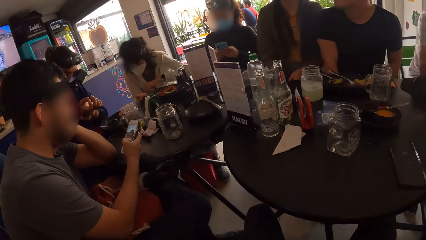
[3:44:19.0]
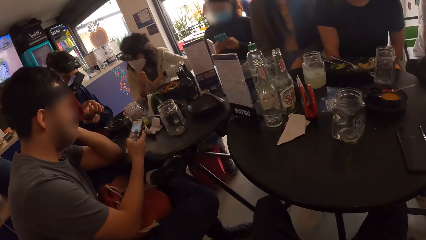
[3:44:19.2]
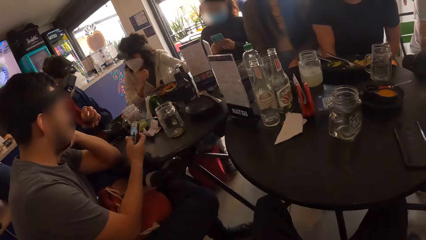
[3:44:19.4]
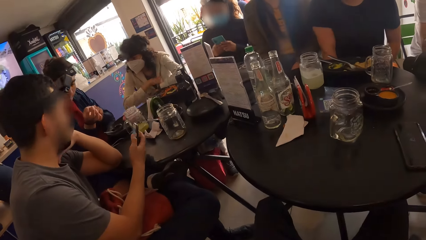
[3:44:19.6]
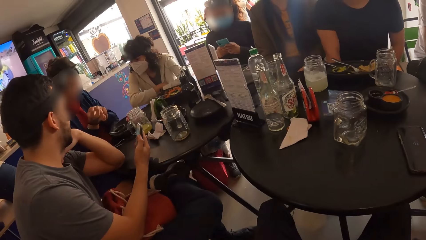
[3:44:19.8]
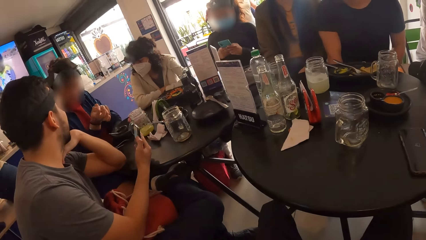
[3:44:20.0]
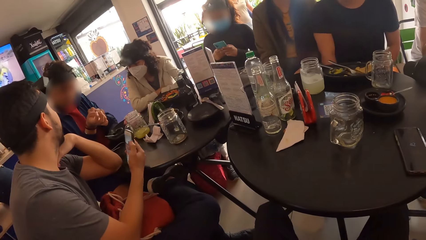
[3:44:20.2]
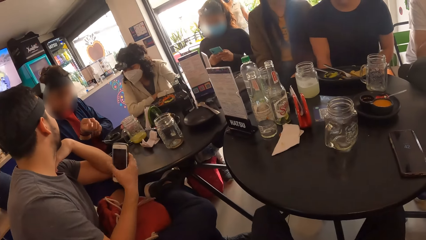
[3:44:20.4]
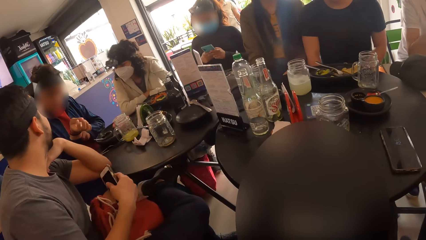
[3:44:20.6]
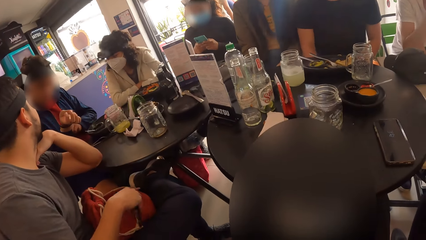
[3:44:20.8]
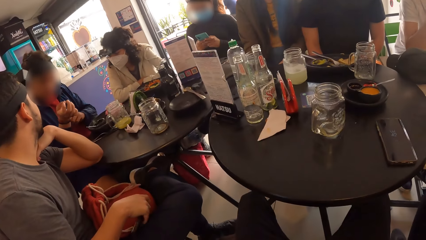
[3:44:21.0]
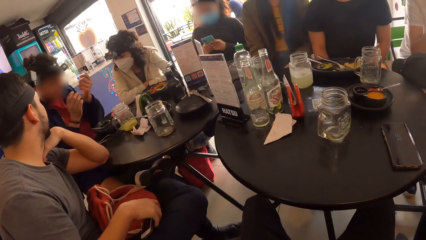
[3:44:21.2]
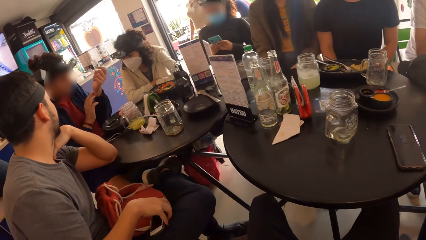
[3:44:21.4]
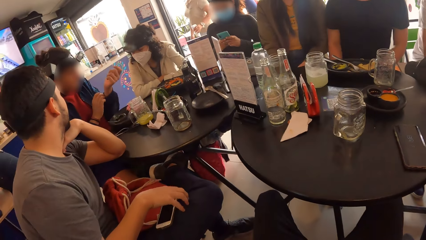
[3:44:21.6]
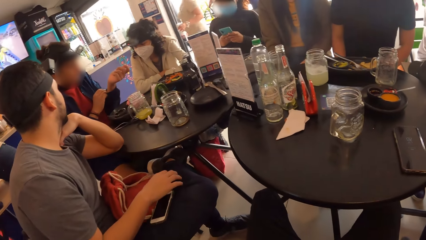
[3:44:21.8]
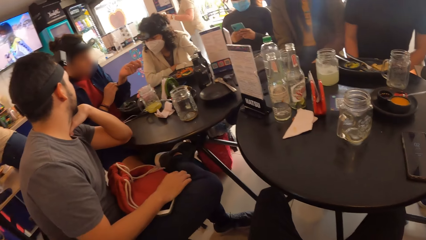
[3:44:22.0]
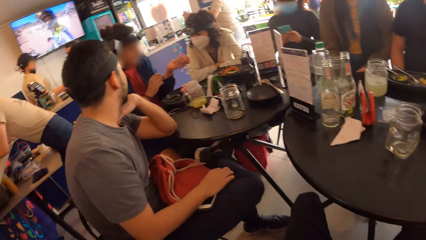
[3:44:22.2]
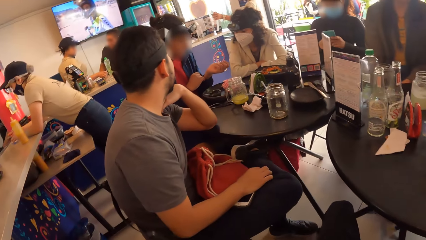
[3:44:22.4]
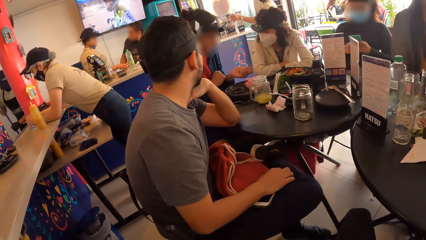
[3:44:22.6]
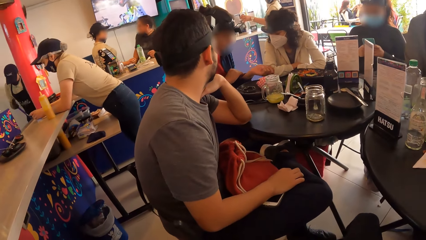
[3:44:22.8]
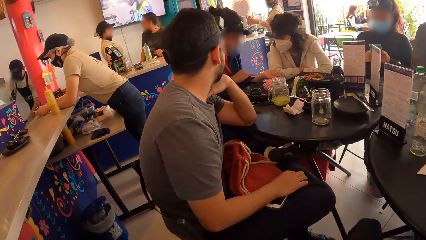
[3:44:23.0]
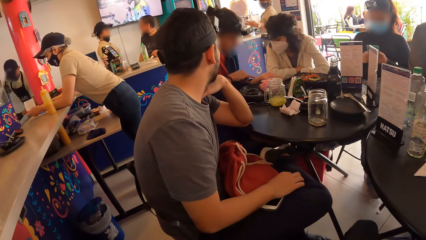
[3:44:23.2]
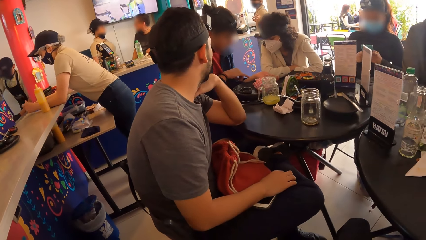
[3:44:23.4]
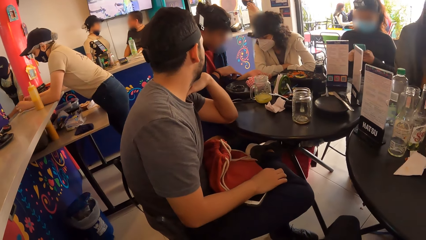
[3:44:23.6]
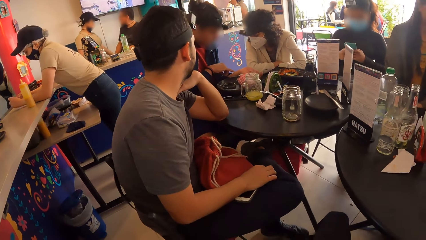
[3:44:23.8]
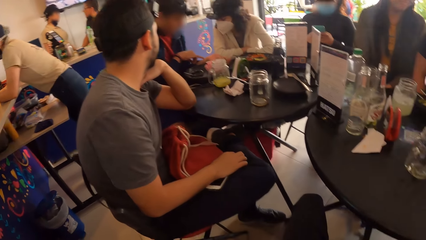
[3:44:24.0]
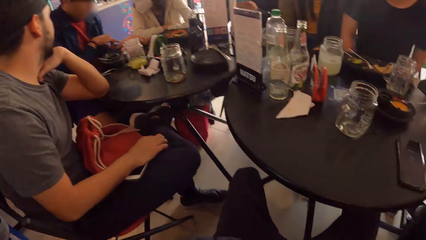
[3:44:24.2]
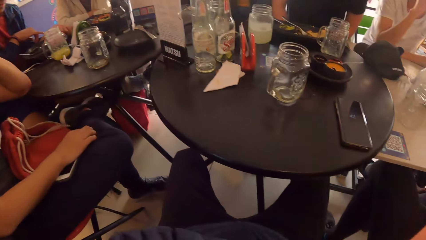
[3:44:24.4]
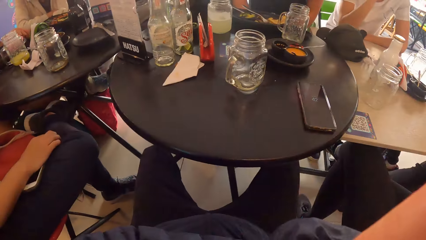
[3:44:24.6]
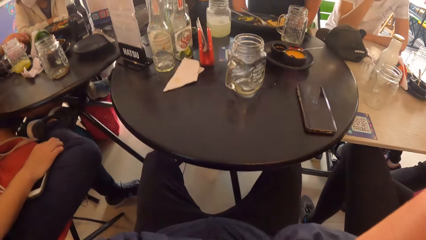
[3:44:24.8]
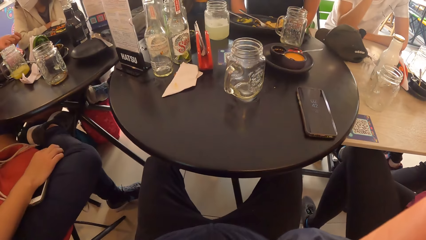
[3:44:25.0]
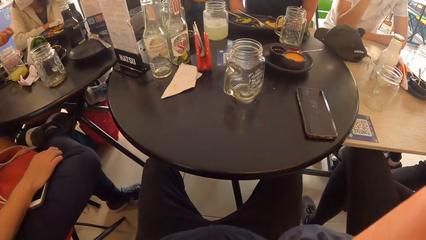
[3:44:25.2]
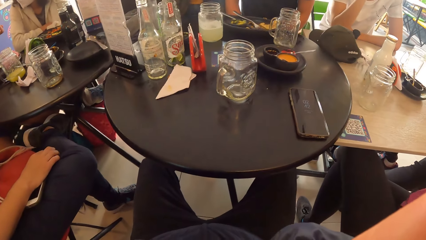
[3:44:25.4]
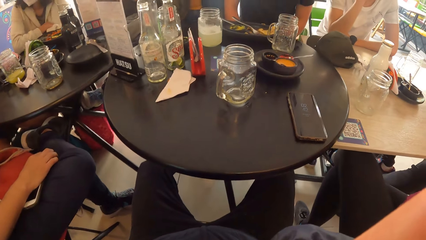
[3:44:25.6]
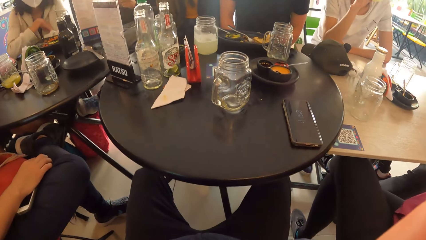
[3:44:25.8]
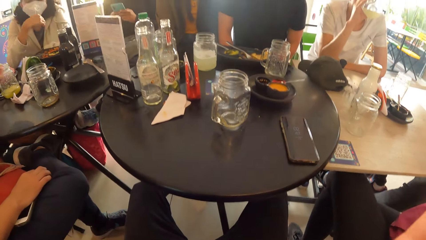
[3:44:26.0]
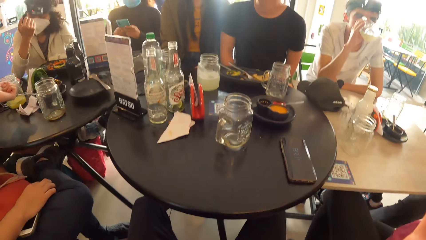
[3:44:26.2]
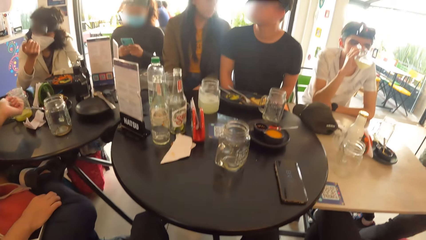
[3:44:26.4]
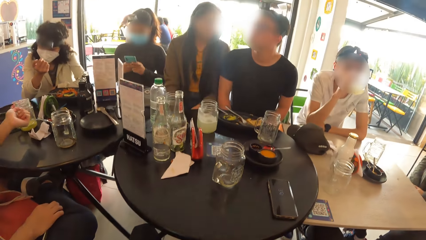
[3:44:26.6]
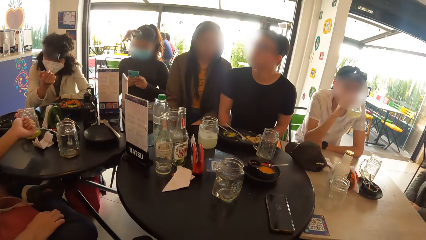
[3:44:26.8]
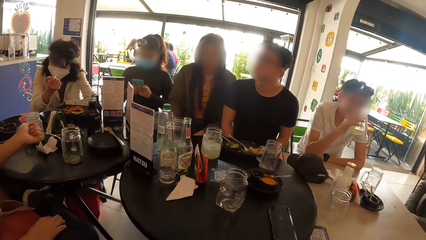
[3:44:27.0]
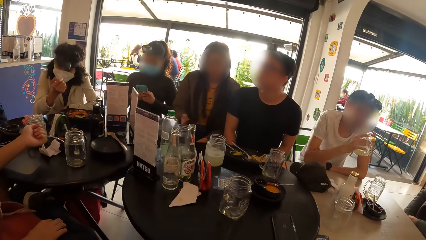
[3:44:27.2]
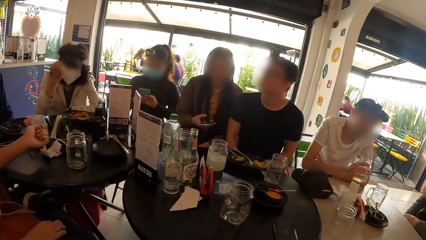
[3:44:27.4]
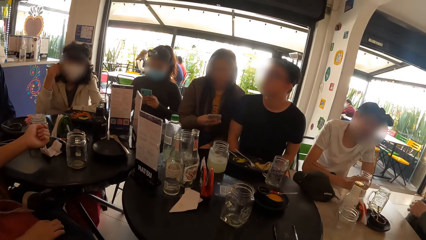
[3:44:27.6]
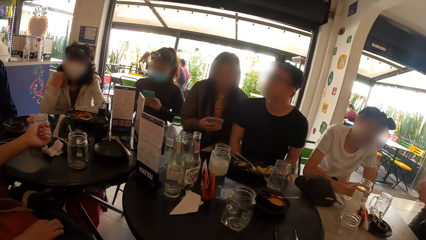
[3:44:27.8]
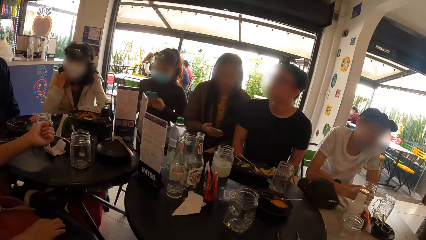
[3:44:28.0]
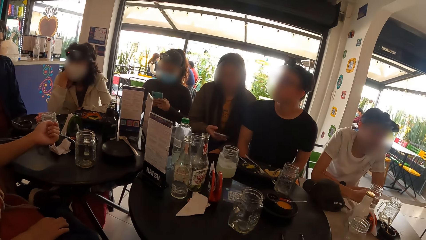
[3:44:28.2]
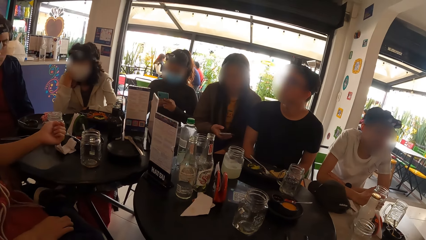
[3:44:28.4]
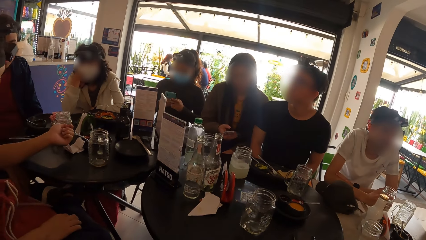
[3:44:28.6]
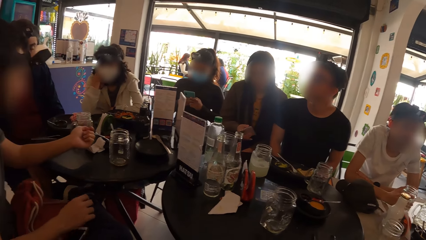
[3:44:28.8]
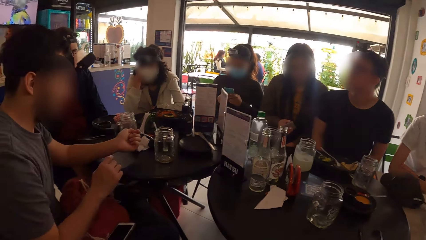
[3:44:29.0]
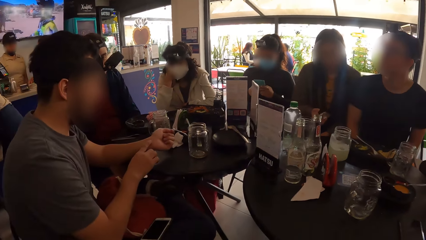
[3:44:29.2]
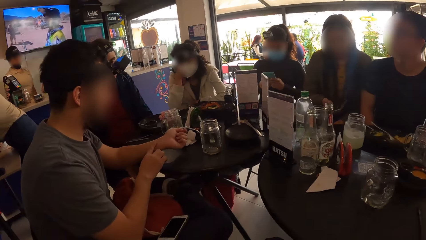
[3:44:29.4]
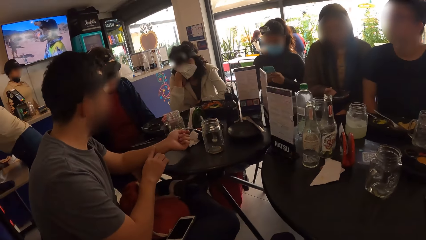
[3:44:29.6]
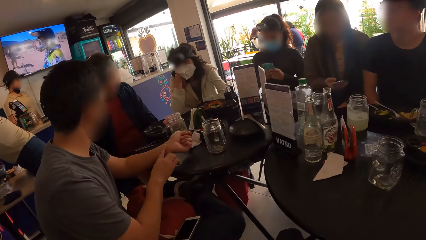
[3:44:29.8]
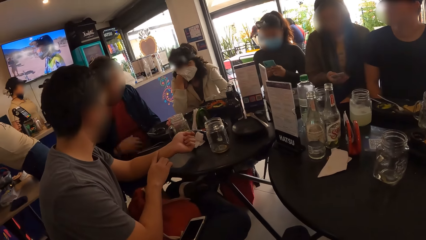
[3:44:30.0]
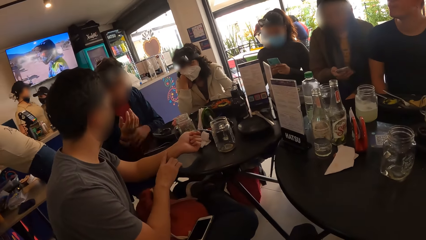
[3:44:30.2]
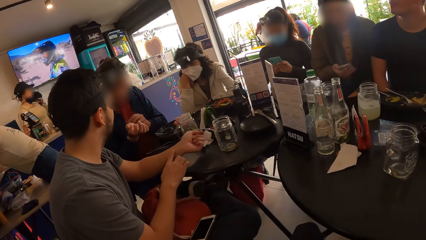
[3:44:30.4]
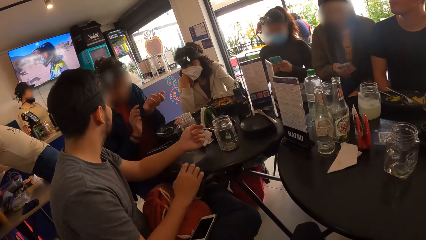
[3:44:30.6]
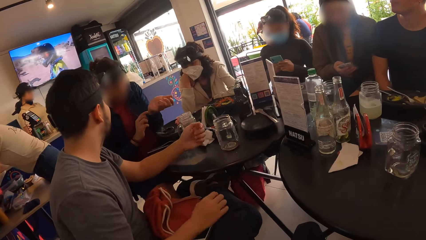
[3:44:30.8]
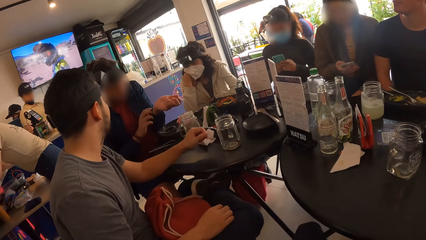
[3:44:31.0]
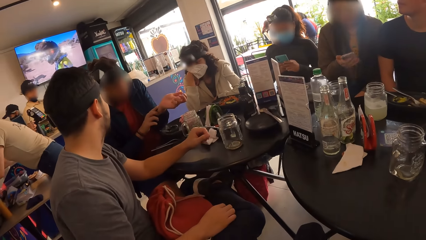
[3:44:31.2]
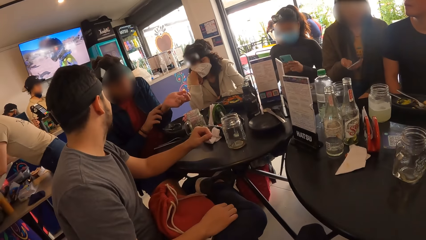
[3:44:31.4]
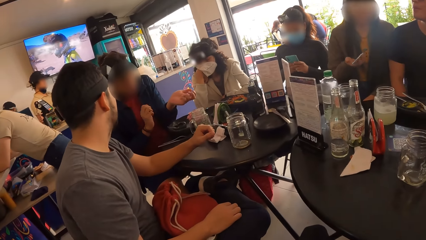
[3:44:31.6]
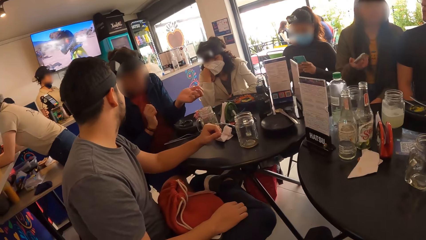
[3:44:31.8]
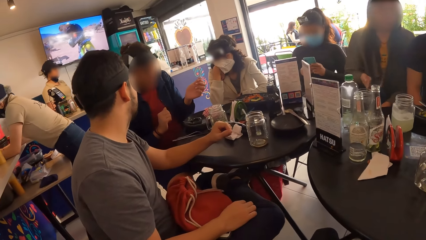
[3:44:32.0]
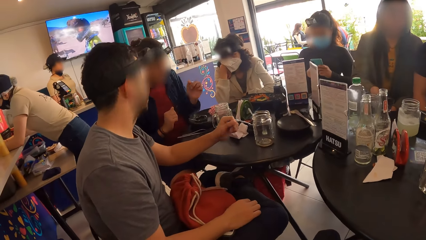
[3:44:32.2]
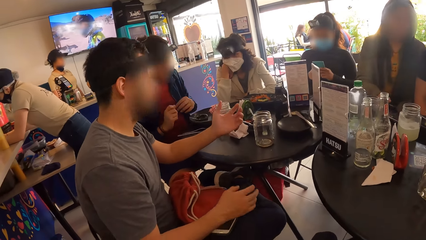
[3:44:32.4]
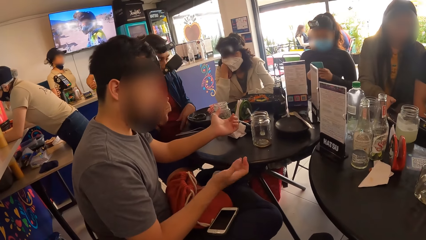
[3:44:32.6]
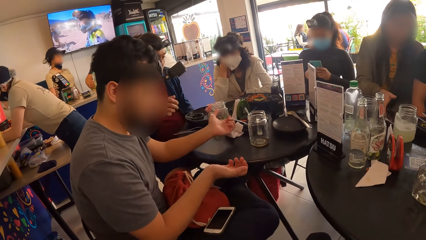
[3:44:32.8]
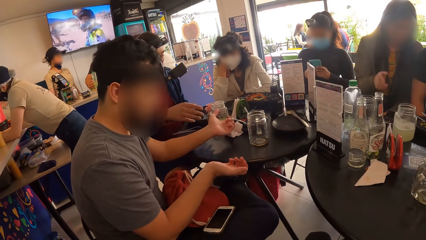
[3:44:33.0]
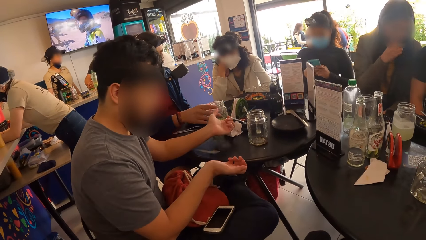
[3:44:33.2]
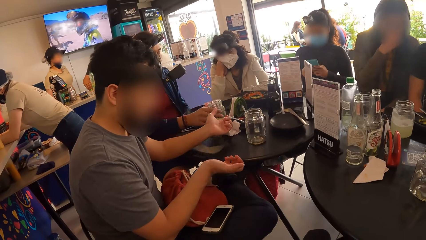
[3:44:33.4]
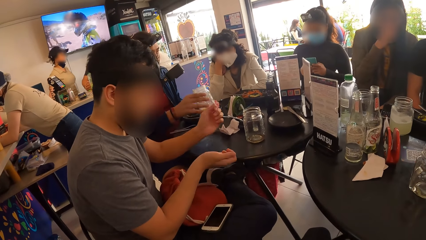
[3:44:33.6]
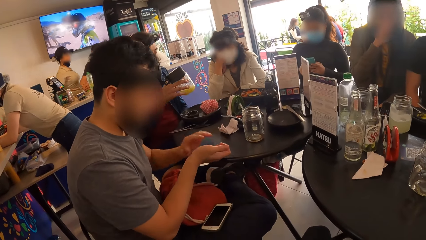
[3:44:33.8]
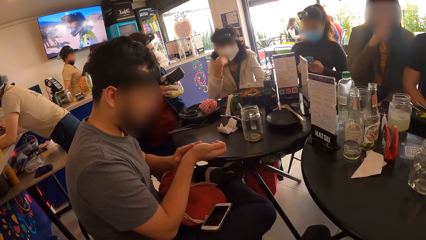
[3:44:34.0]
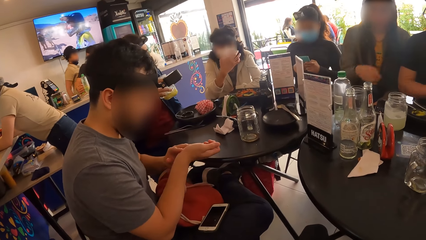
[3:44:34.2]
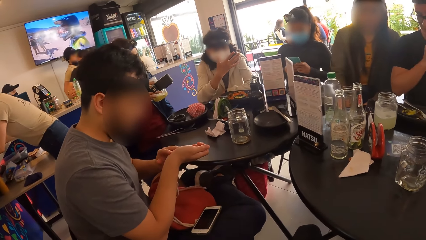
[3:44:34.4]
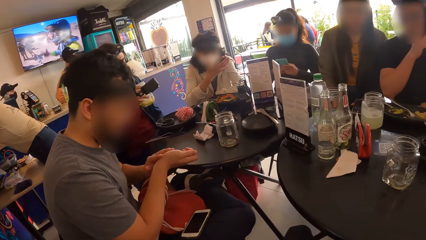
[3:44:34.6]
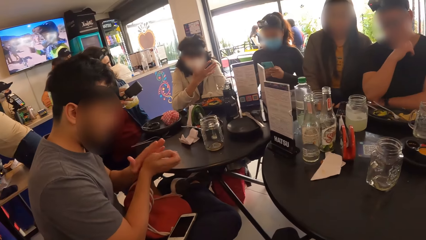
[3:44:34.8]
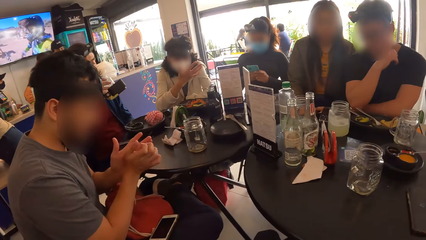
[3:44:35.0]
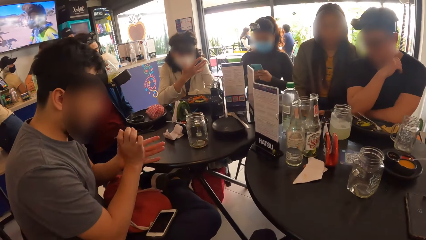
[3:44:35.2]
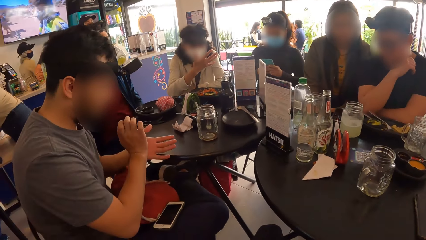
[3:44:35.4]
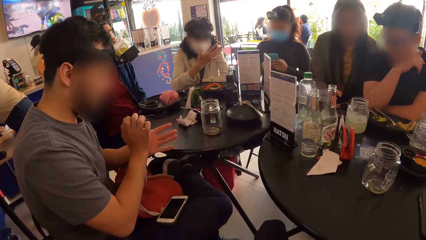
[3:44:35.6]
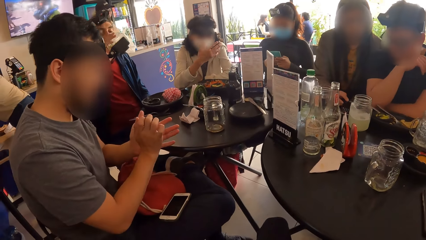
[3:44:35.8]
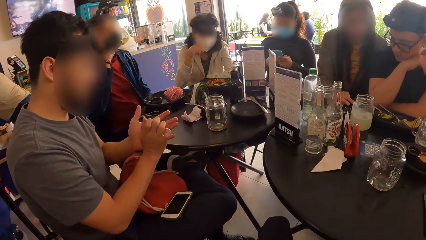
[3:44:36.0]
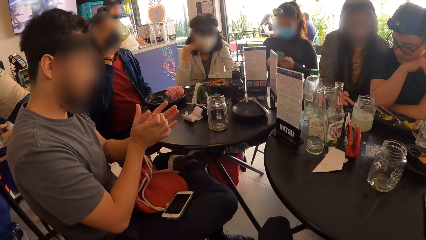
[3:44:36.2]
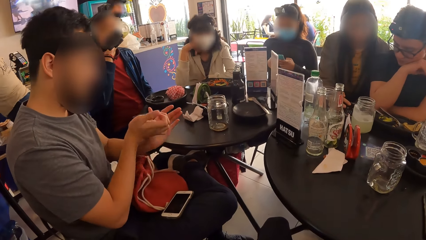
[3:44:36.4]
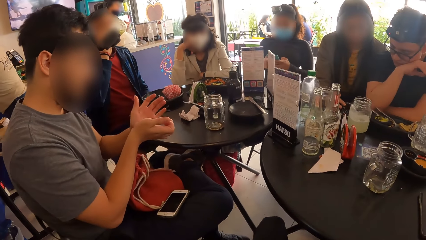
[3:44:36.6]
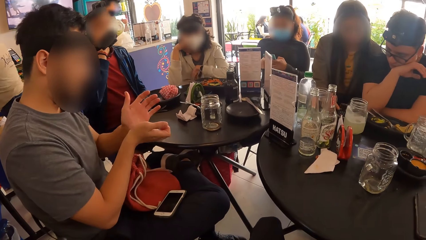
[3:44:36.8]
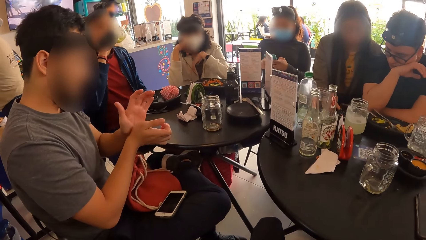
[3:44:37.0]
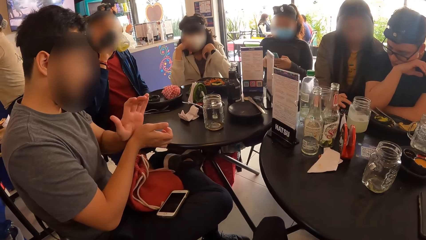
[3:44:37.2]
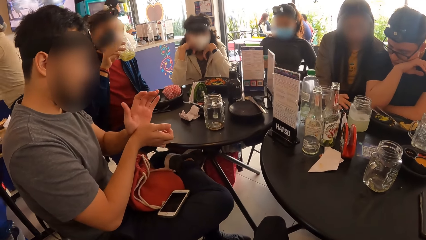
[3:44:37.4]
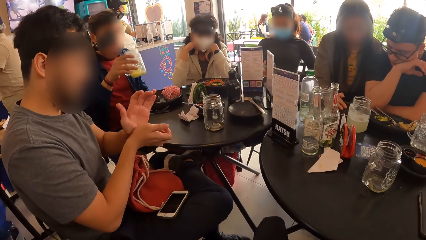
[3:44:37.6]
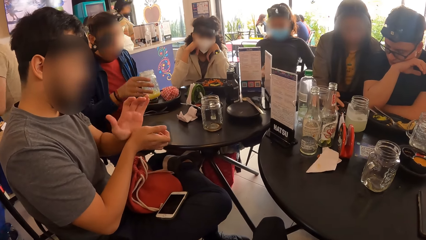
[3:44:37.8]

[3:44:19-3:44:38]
A man operates the phone with his right hand. The man drops the phone on his leg with his right hand. A woman operates the phone with her right hand. The man interacts with another man. The woman drops the phone on the table with her right hand. The other man picks up the jar of juice on the table with his right hand. The first man rubs both hands together. The woman interacts with a third man. The second man drinks from the jar of juice in his right hand.
